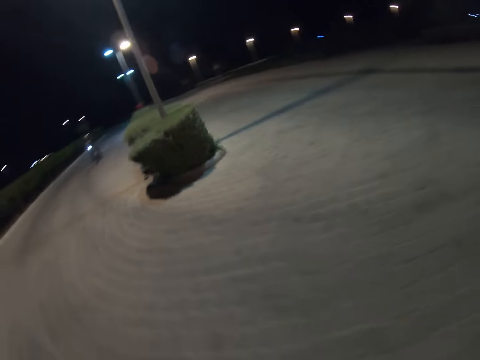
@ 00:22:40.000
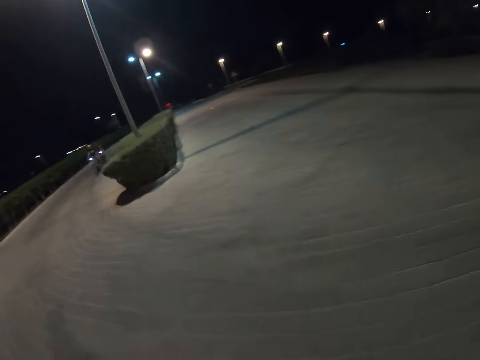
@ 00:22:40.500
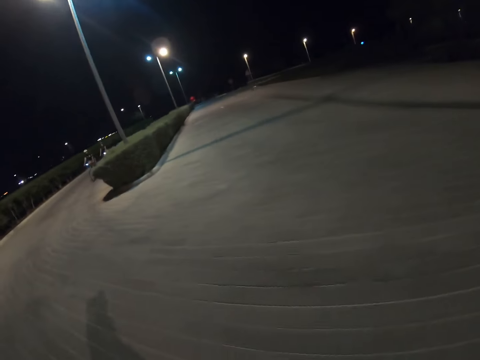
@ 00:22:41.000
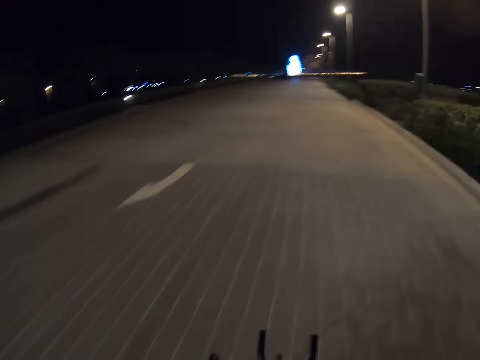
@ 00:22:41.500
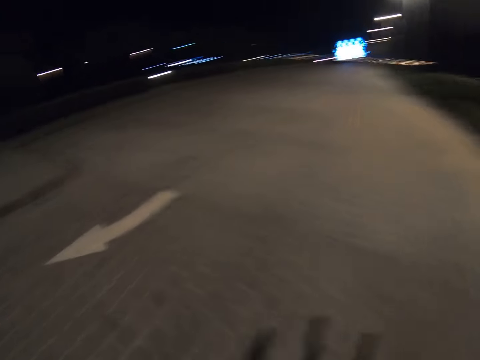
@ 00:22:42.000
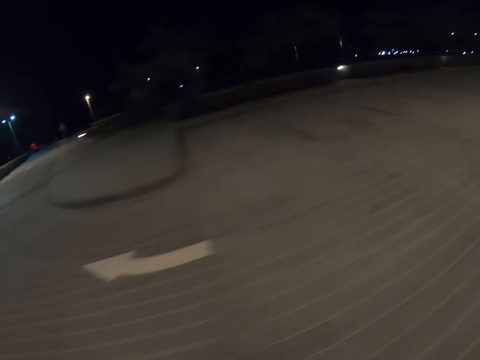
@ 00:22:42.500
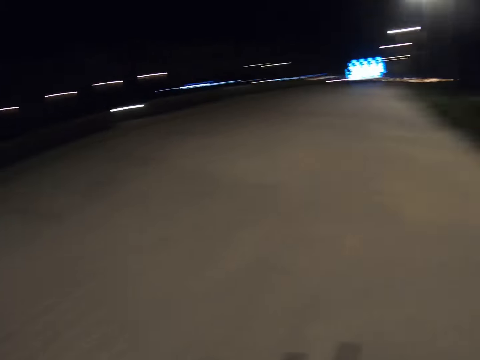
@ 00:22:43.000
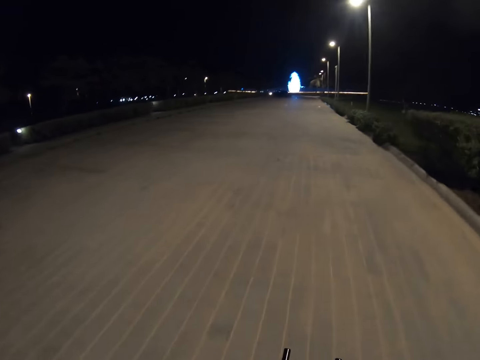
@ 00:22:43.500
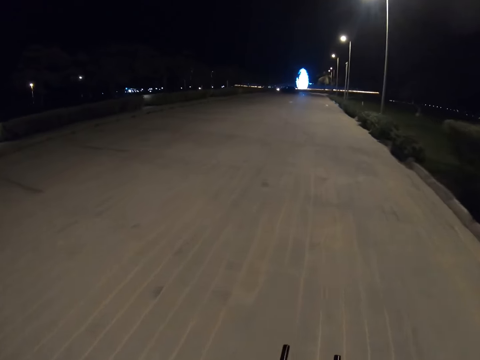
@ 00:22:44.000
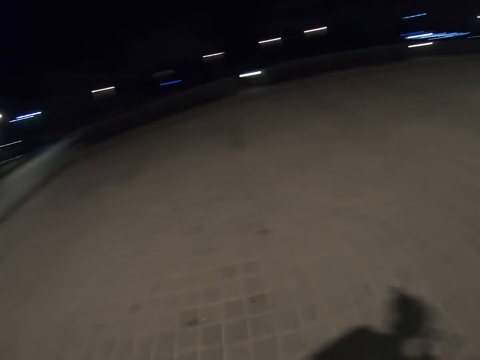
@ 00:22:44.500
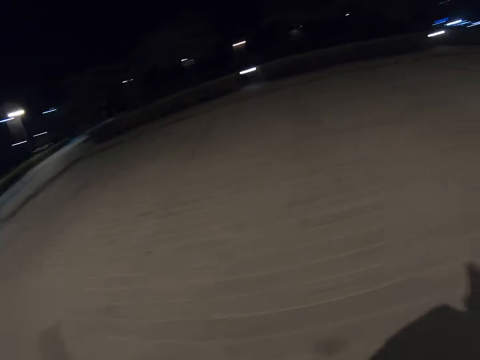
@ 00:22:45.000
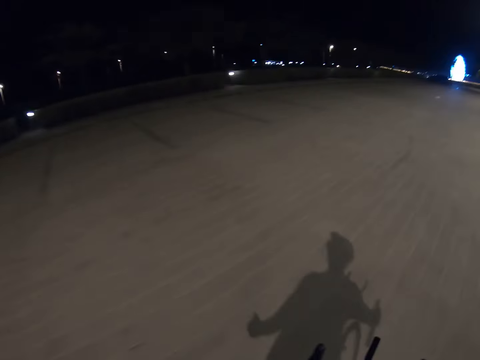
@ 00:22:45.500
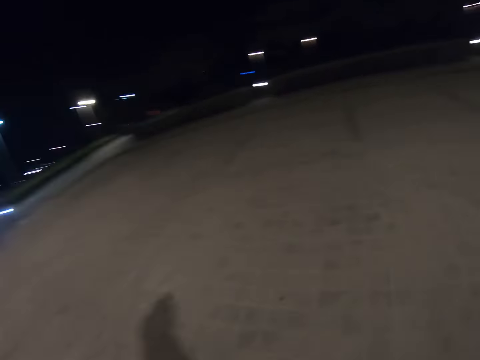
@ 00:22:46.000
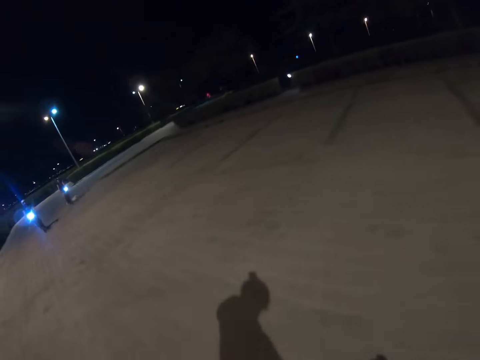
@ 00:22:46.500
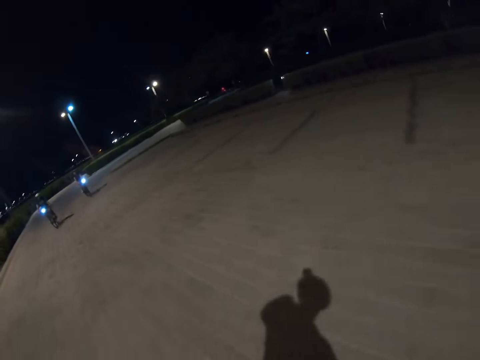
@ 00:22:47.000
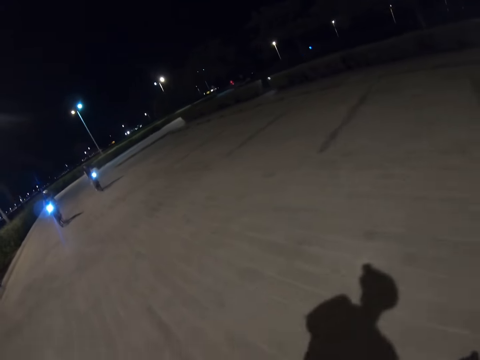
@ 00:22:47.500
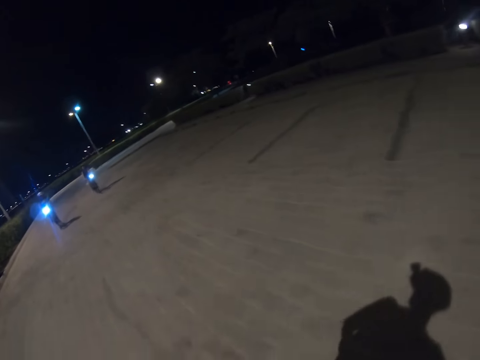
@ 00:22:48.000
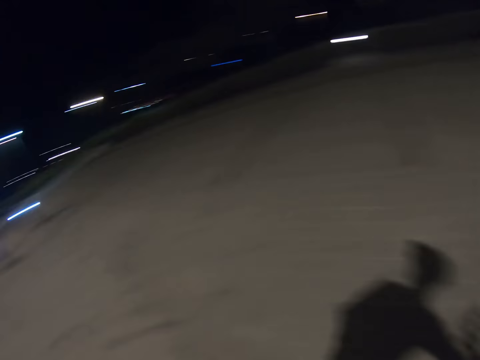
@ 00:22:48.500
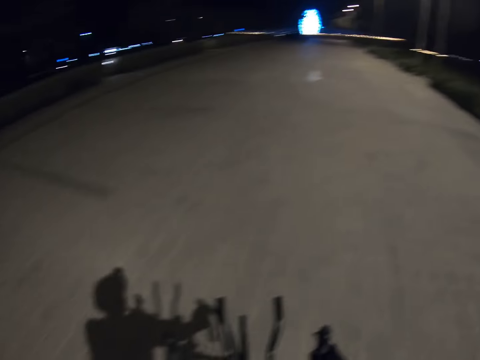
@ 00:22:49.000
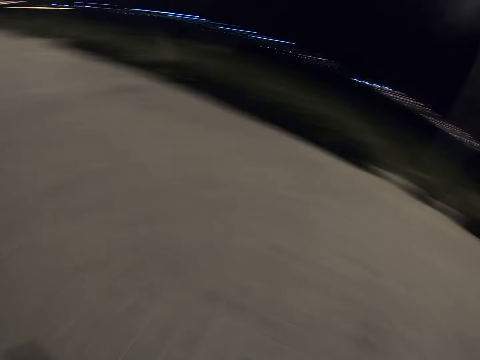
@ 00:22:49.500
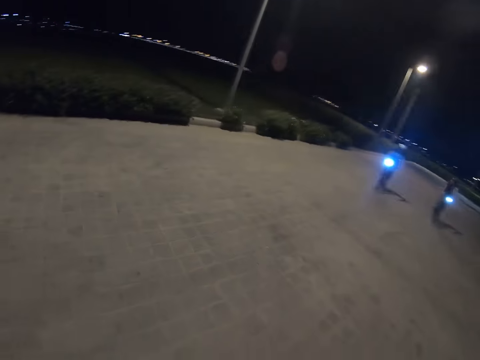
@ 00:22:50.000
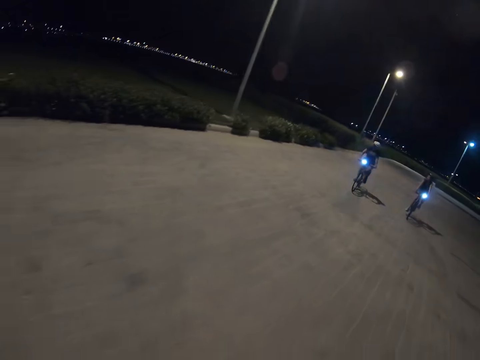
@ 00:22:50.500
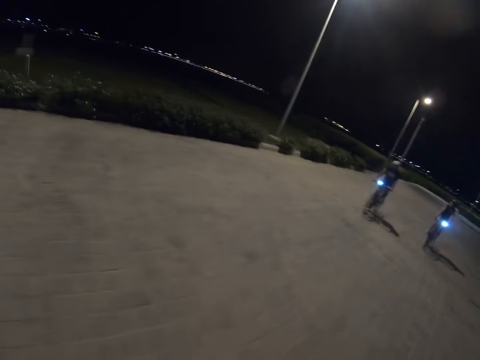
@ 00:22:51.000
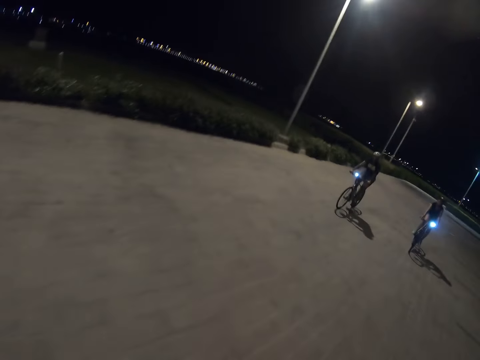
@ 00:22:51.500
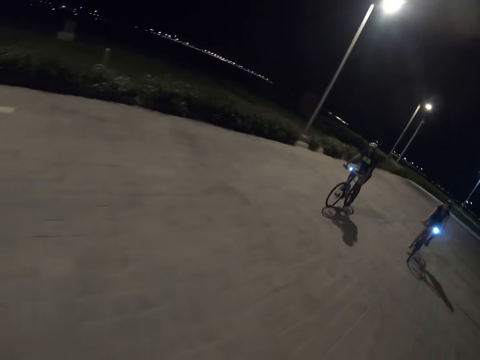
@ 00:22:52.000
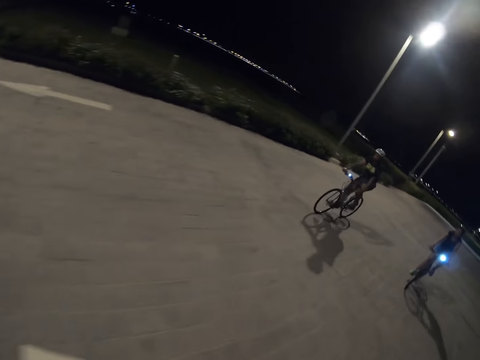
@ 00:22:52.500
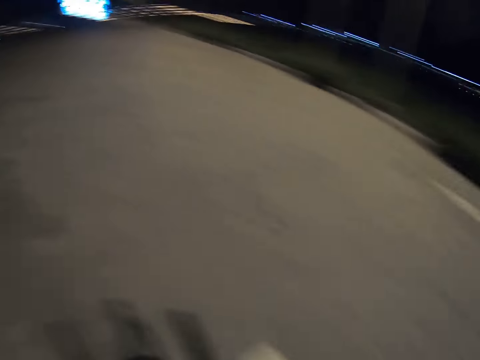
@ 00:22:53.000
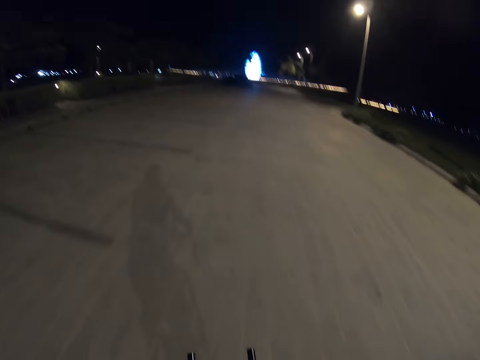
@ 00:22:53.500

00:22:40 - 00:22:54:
The camera wearer looks back. They look forward. They ride a bike and look back at the cyclists. A person rides a bicycle. Another person rides a bicycle.

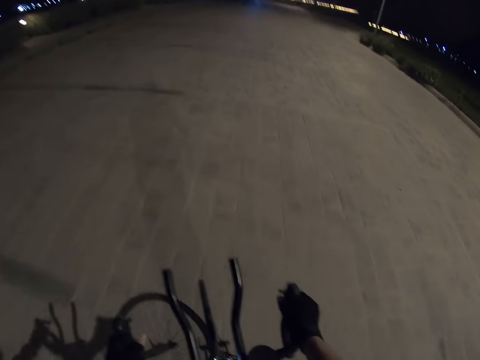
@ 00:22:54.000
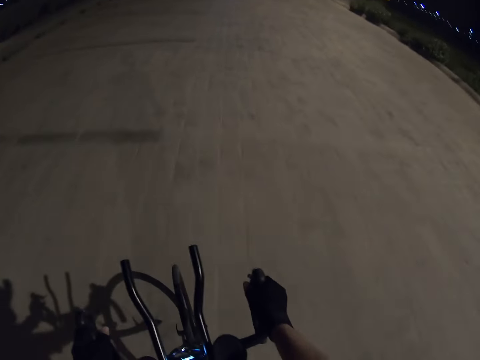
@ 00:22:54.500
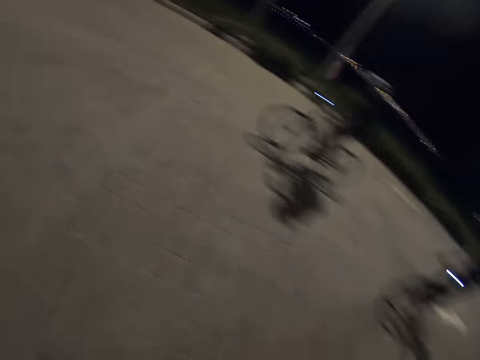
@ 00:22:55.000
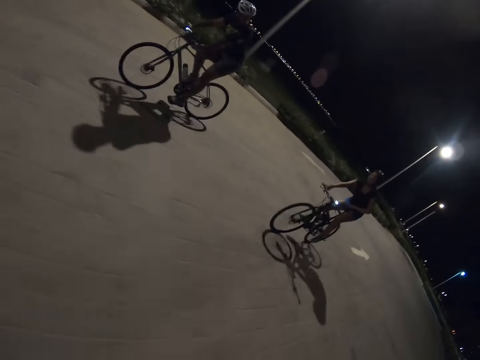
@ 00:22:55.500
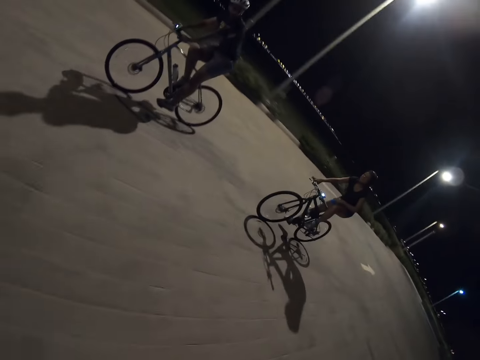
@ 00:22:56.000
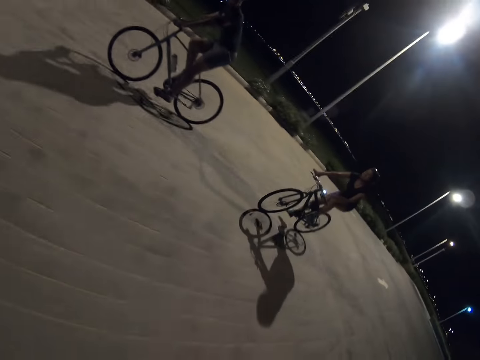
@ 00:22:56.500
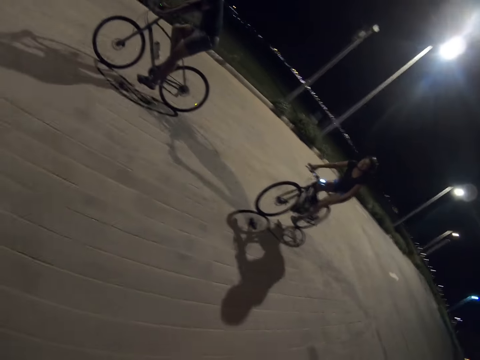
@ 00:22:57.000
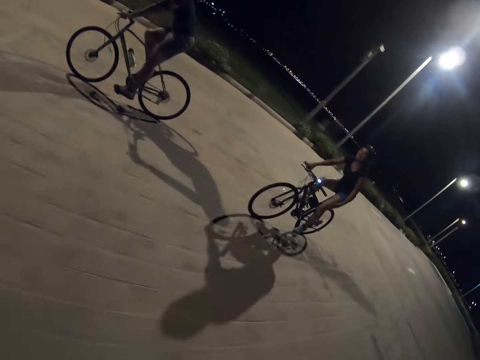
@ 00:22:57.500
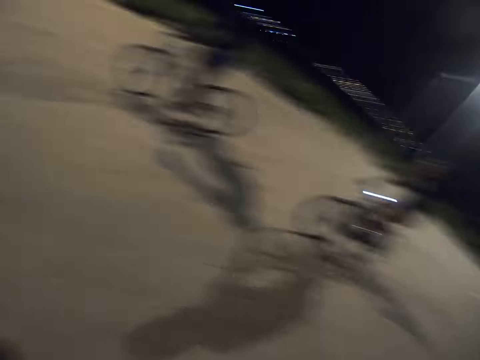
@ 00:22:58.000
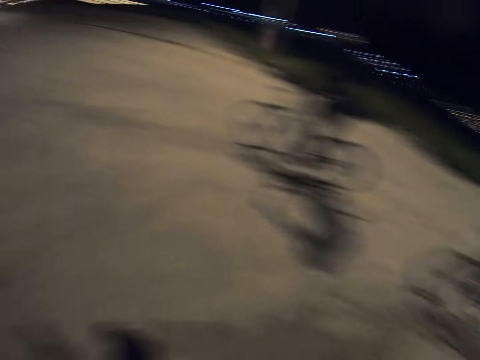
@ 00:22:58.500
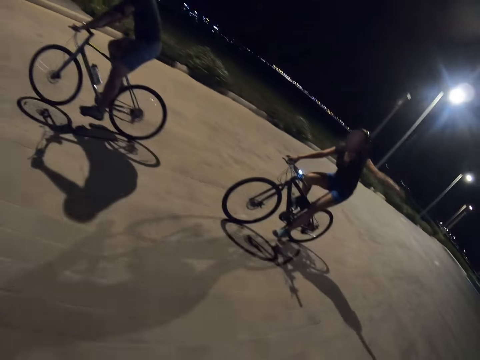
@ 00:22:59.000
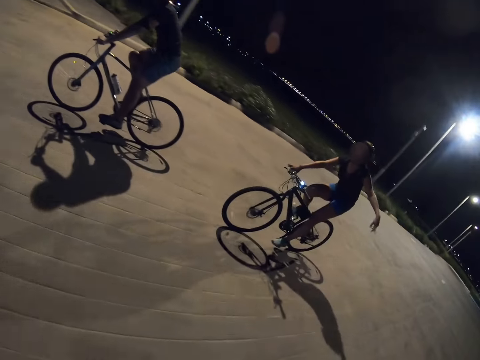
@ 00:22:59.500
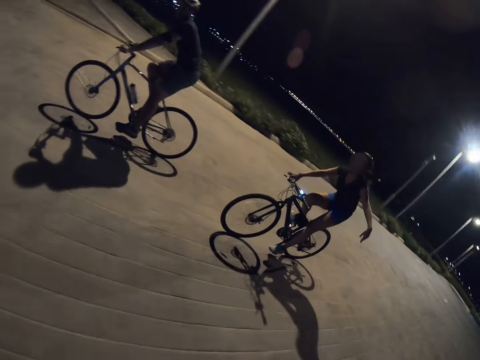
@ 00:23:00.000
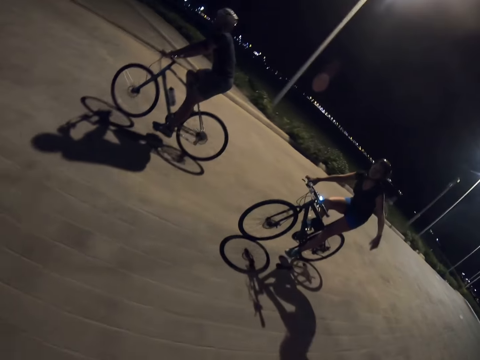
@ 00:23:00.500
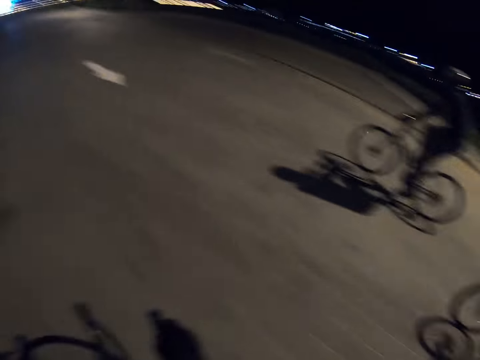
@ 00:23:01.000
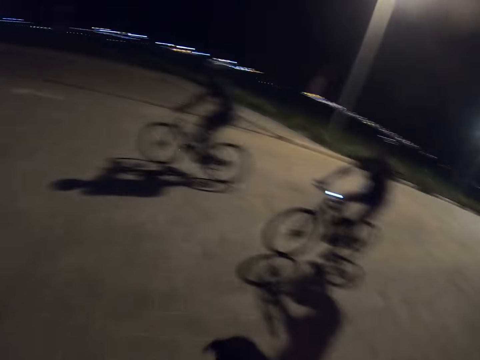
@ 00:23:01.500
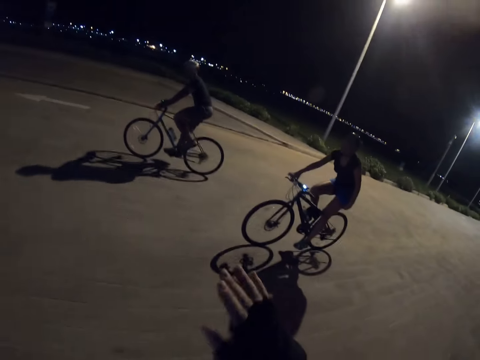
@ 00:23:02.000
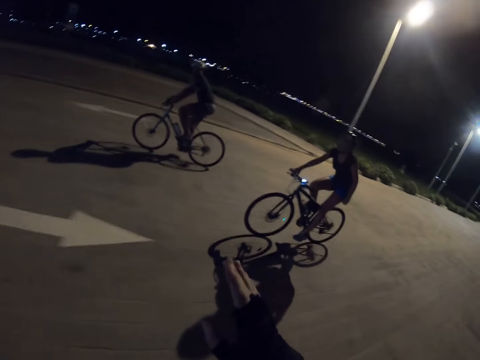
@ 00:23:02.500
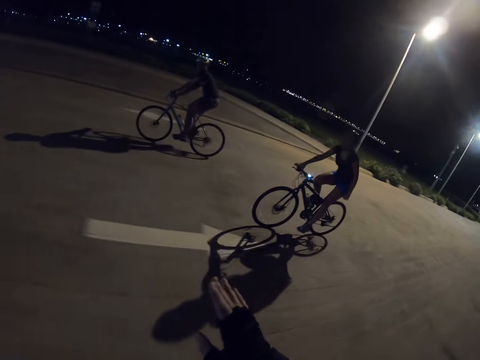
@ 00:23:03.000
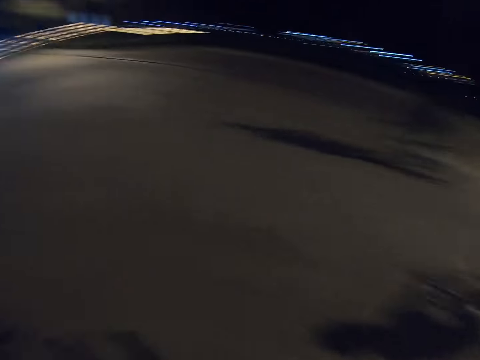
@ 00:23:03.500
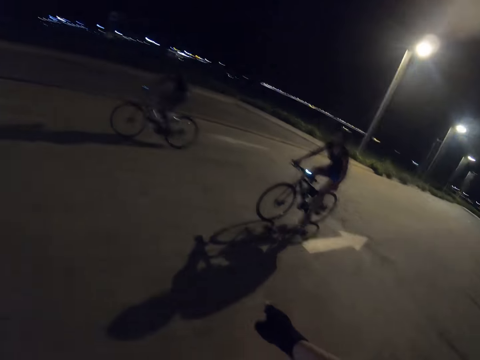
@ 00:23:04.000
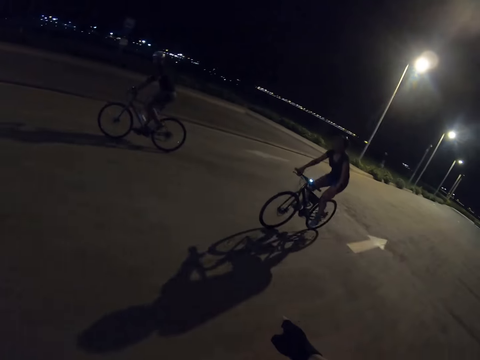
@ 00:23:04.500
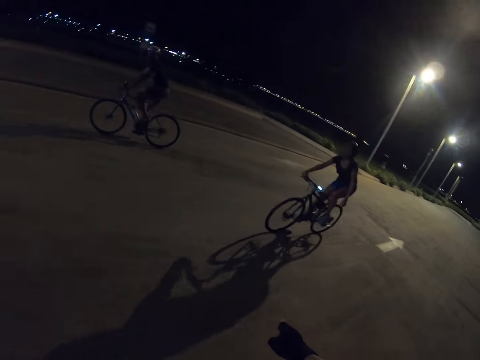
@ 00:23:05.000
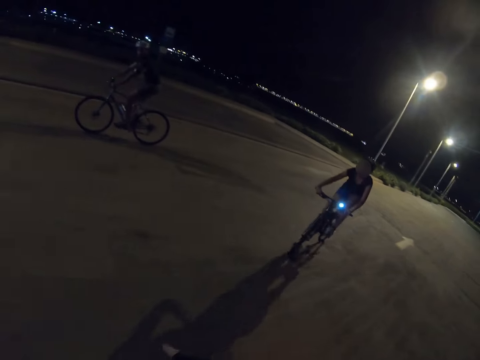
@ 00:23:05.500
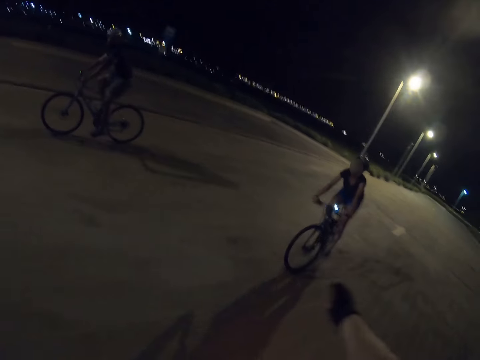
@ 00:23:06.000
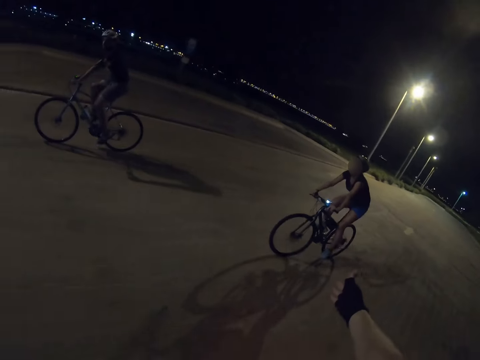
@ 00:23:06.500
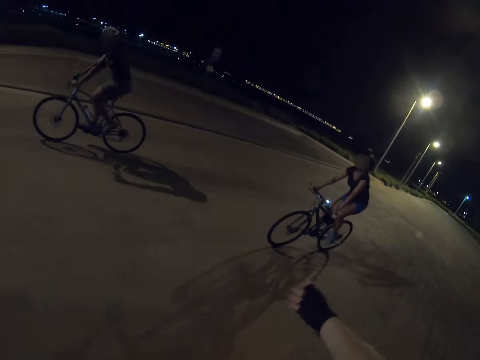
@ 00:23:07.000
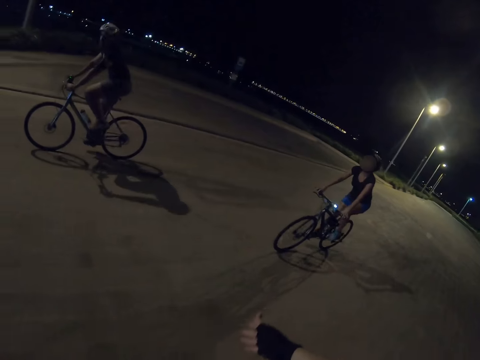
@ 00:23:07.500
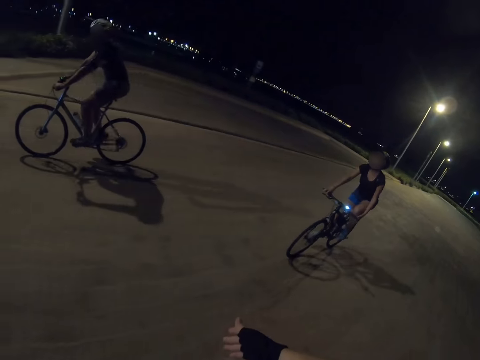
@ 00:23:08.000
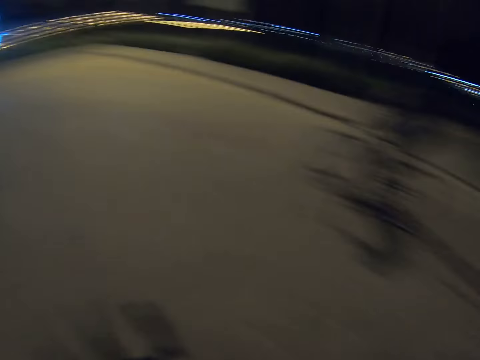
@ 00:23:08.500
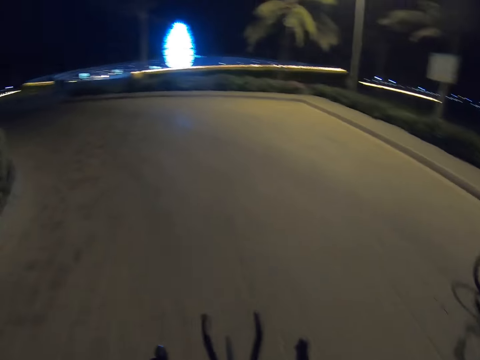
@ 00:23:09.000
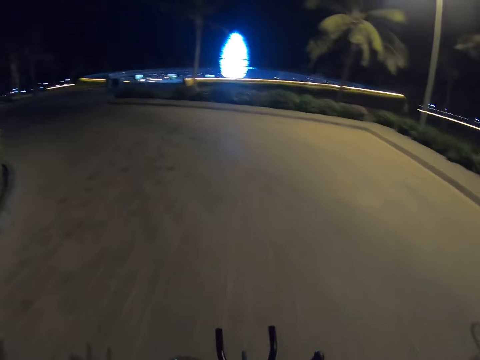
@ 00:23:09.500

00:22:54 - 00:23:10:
A person rubs her thighs with her hands. The camera wearer looks at the cyclists and rides the bike. The person stretches her left hand. The camera wearer looks at the cyclists and moves his right hand. He rides the bike. He stretches his right hand backwards.
